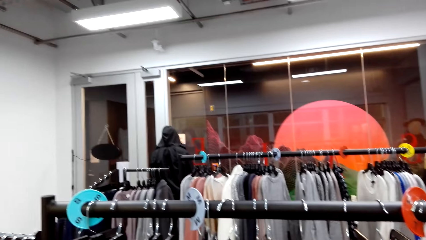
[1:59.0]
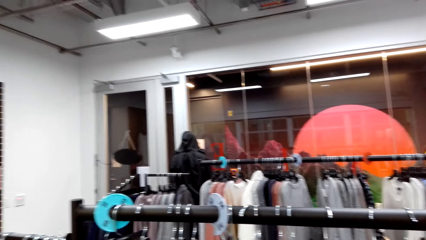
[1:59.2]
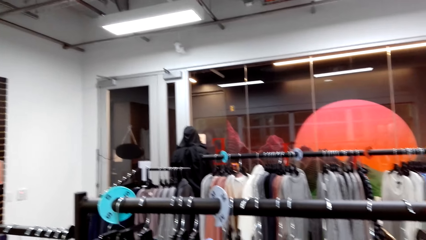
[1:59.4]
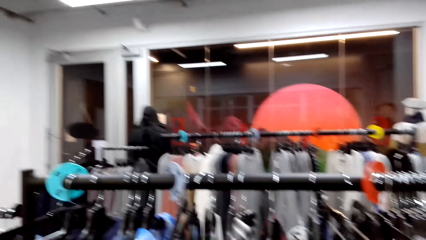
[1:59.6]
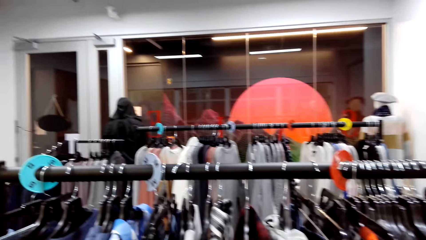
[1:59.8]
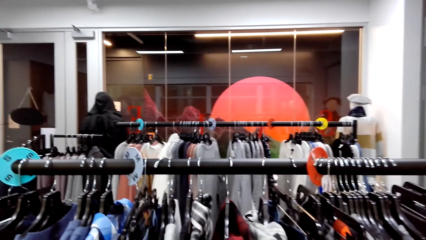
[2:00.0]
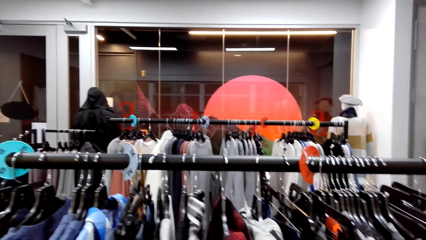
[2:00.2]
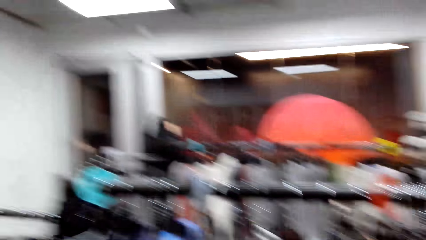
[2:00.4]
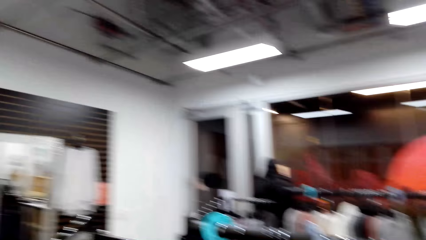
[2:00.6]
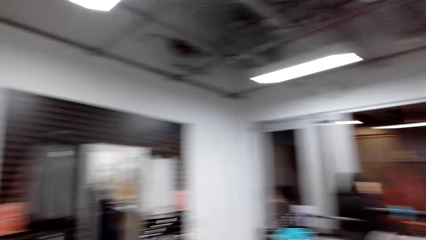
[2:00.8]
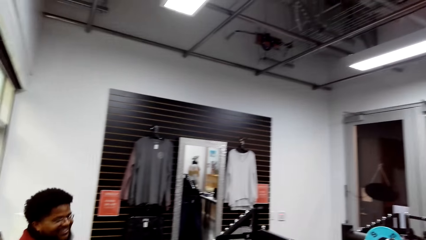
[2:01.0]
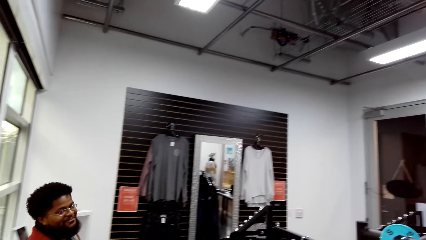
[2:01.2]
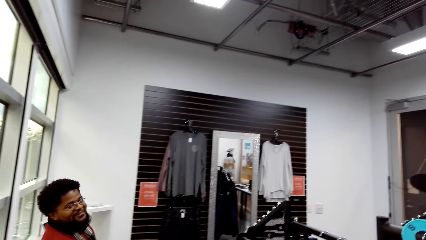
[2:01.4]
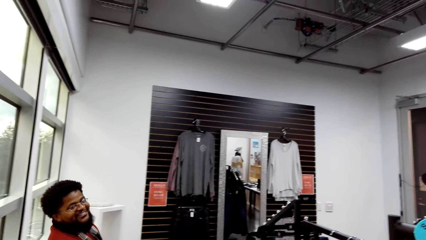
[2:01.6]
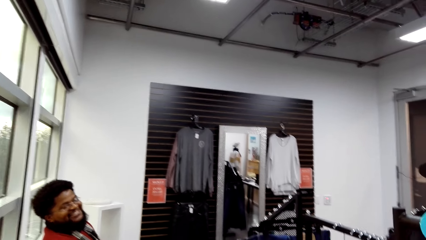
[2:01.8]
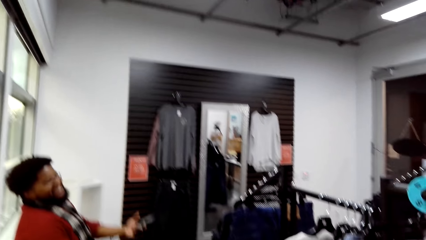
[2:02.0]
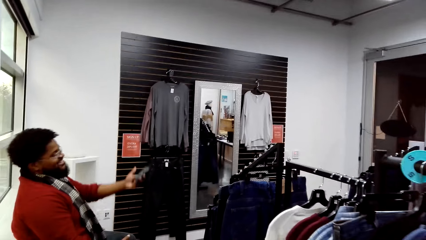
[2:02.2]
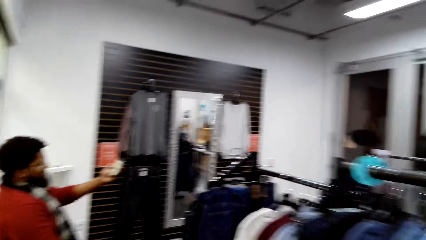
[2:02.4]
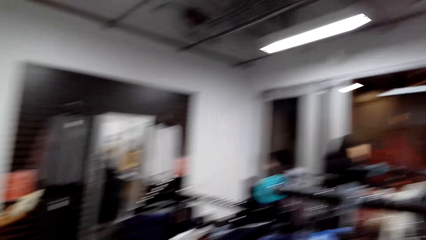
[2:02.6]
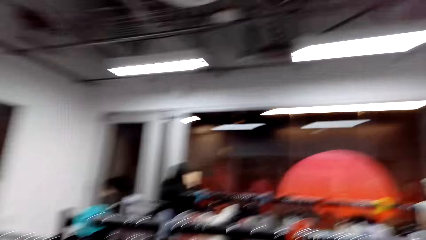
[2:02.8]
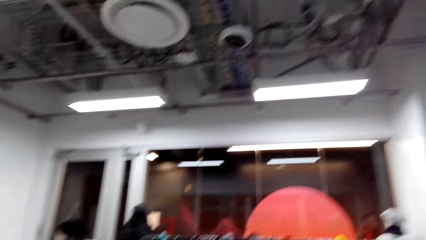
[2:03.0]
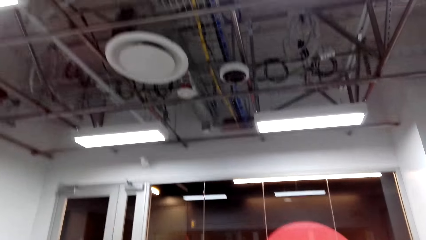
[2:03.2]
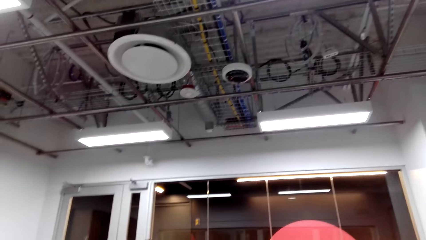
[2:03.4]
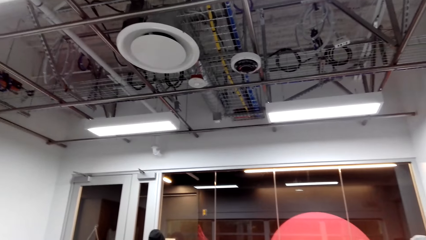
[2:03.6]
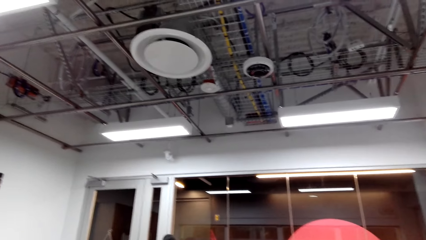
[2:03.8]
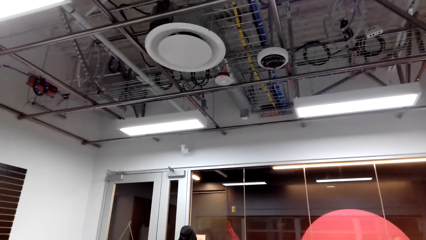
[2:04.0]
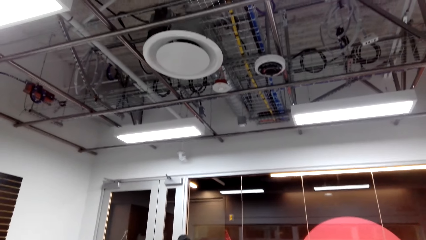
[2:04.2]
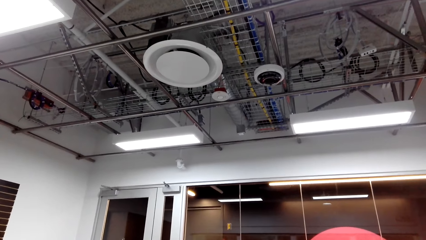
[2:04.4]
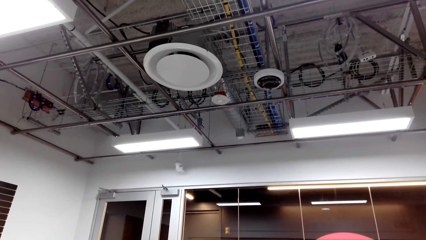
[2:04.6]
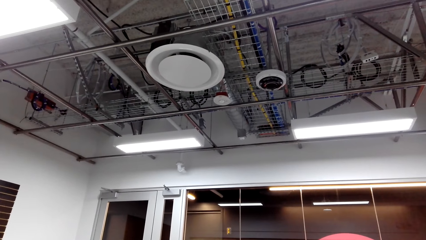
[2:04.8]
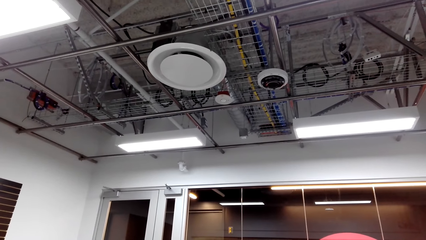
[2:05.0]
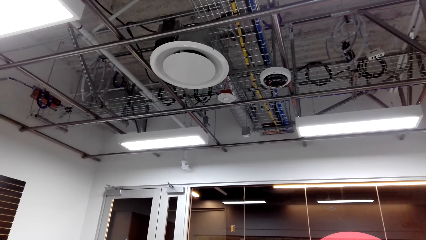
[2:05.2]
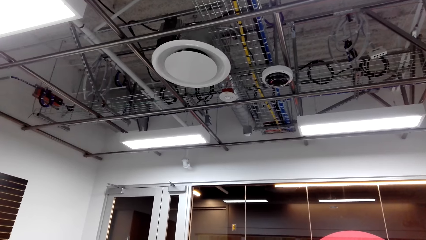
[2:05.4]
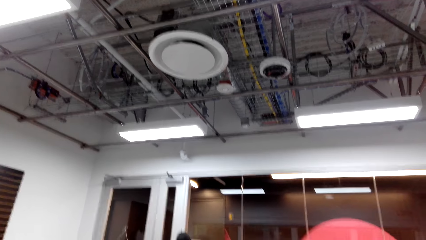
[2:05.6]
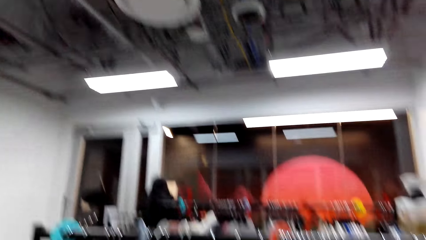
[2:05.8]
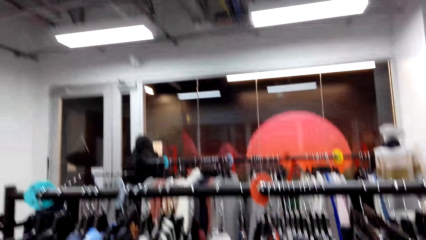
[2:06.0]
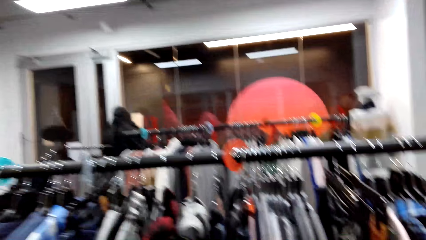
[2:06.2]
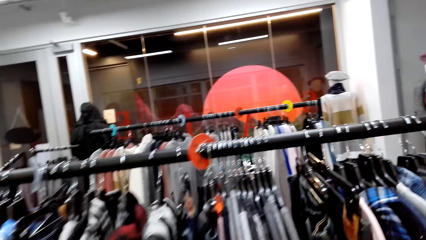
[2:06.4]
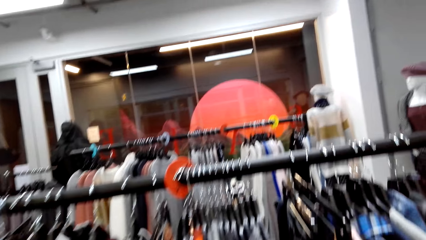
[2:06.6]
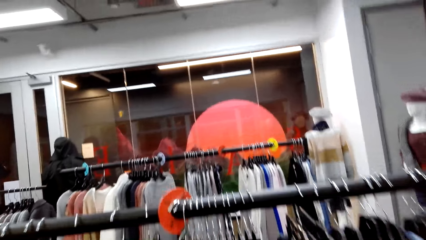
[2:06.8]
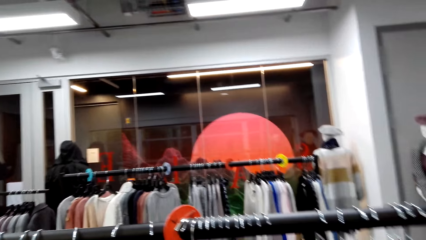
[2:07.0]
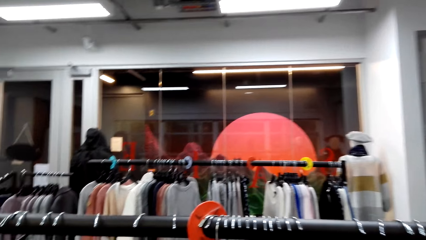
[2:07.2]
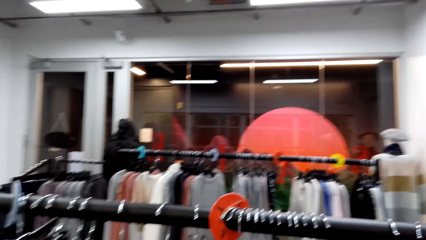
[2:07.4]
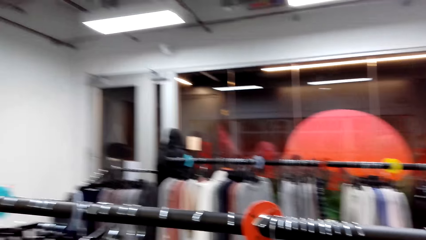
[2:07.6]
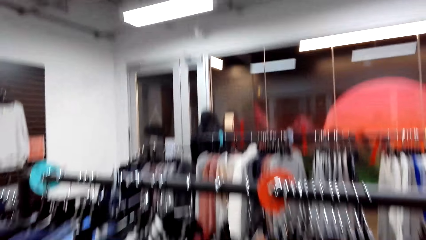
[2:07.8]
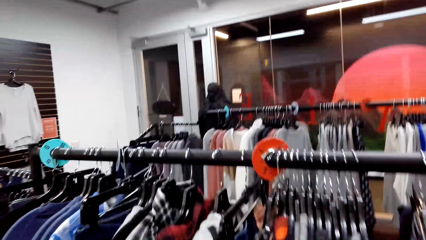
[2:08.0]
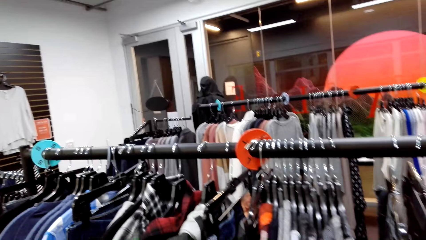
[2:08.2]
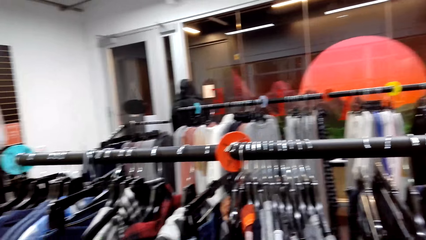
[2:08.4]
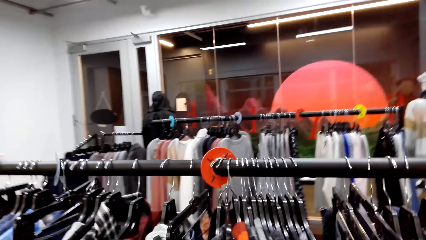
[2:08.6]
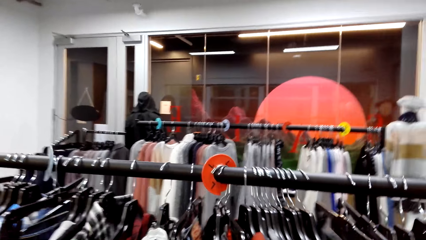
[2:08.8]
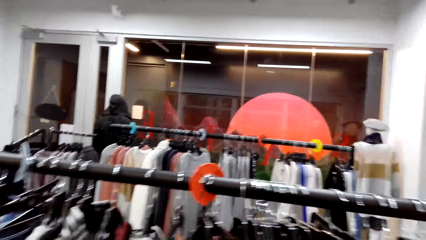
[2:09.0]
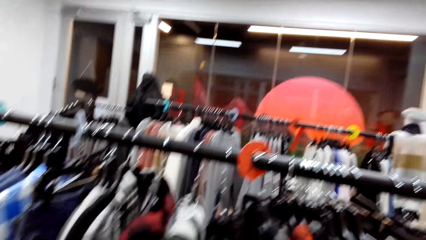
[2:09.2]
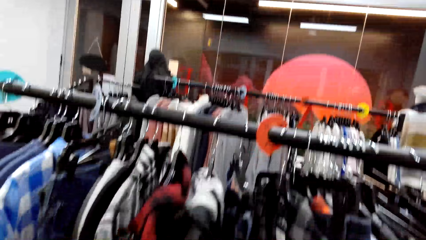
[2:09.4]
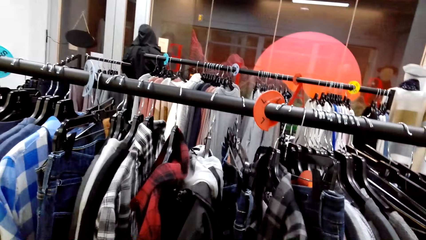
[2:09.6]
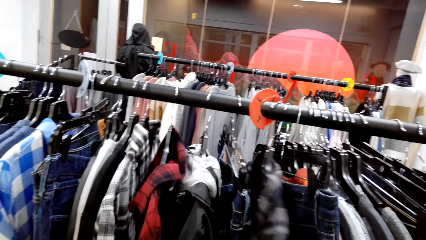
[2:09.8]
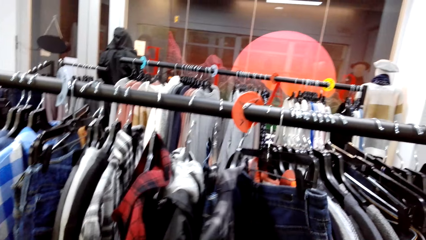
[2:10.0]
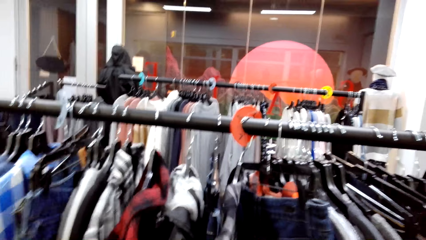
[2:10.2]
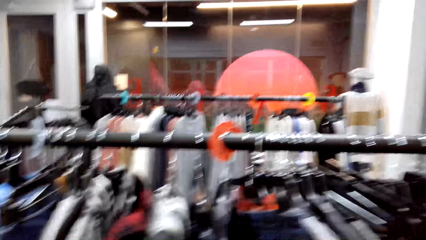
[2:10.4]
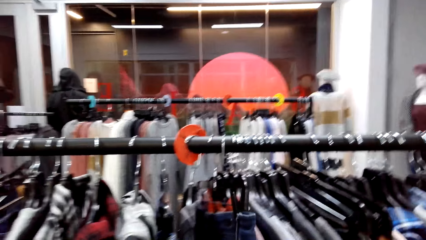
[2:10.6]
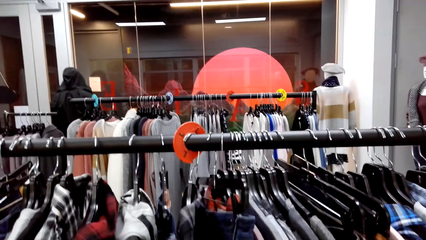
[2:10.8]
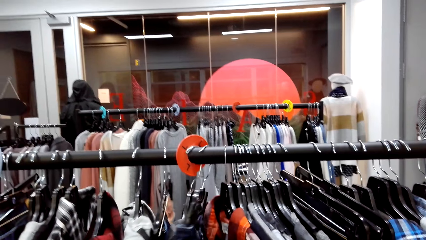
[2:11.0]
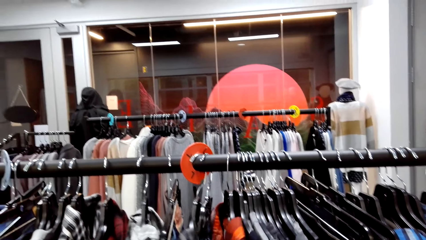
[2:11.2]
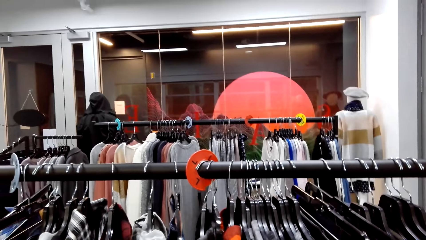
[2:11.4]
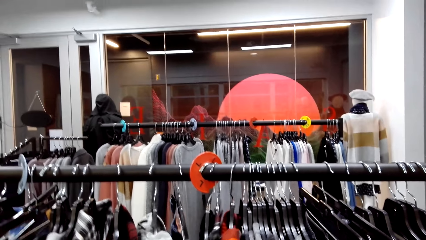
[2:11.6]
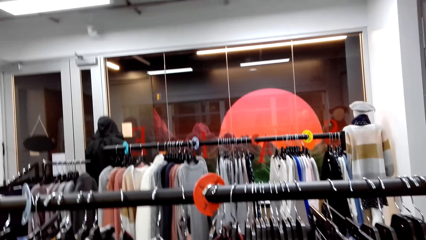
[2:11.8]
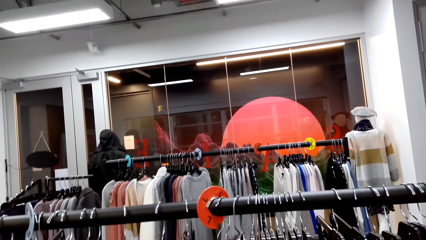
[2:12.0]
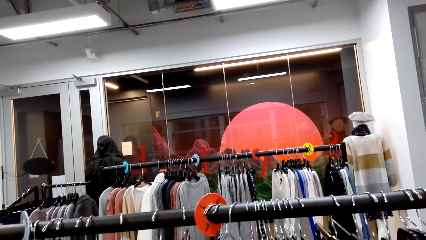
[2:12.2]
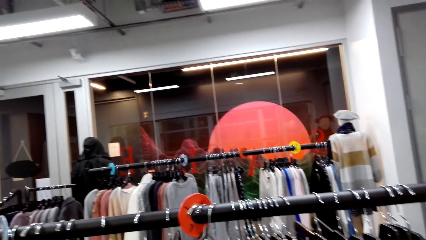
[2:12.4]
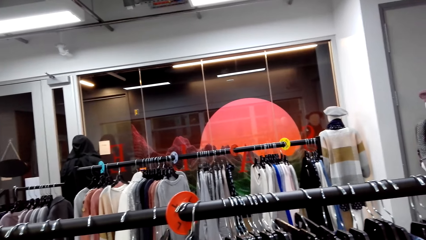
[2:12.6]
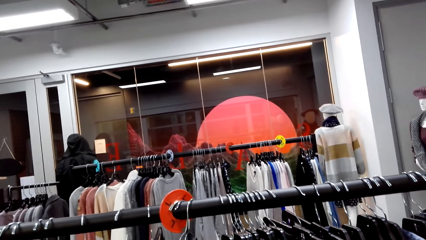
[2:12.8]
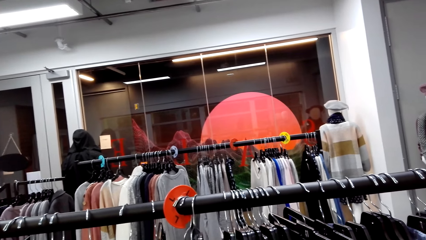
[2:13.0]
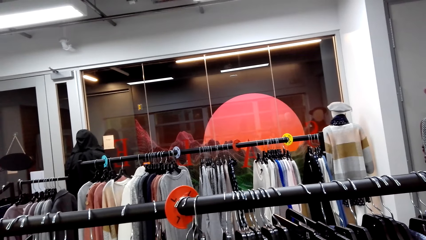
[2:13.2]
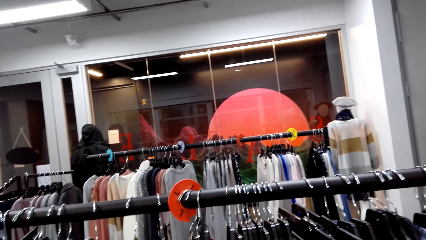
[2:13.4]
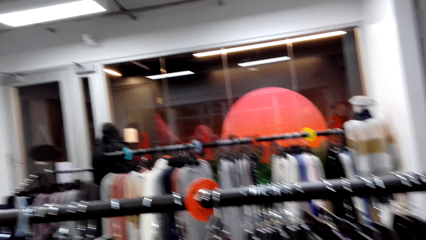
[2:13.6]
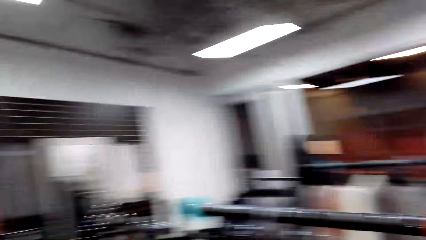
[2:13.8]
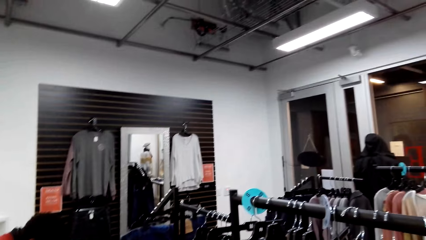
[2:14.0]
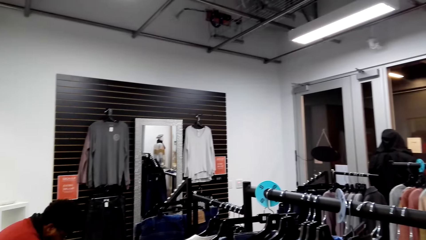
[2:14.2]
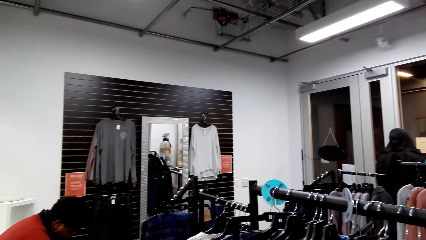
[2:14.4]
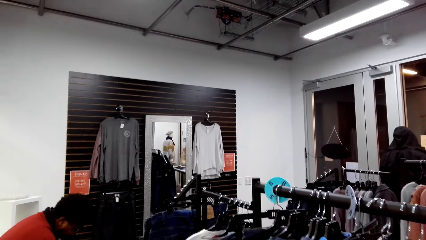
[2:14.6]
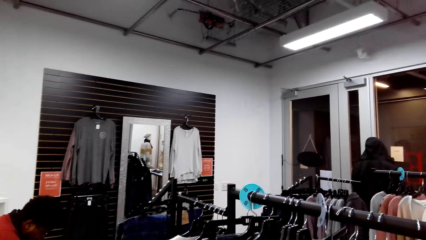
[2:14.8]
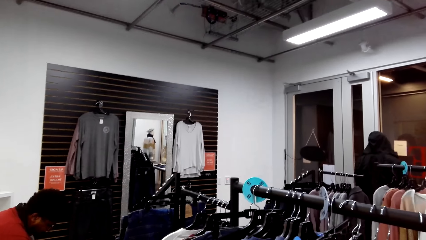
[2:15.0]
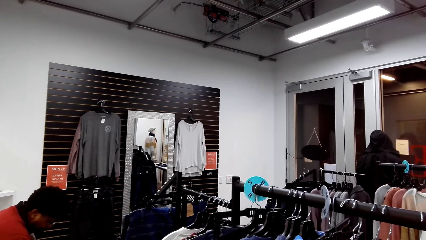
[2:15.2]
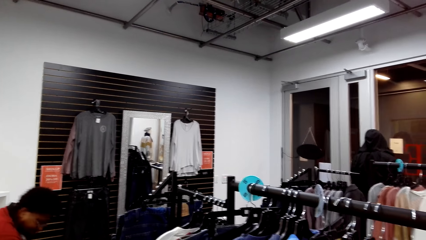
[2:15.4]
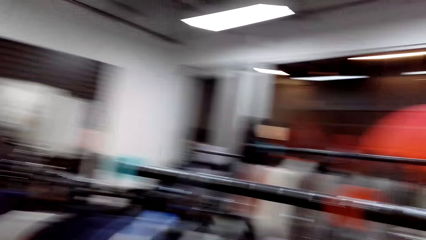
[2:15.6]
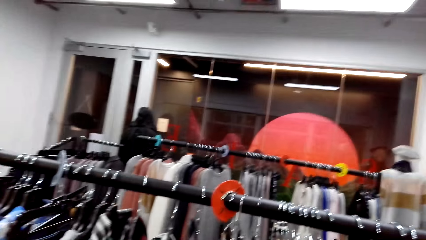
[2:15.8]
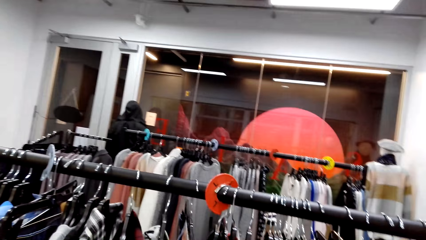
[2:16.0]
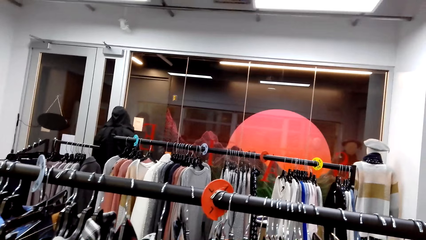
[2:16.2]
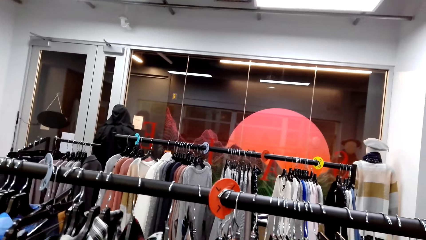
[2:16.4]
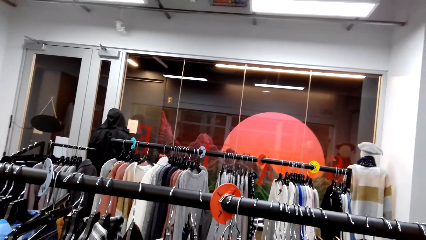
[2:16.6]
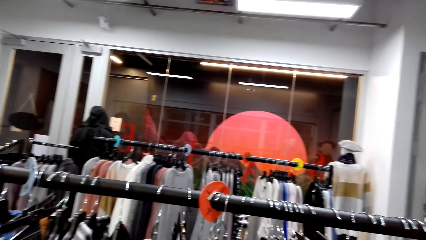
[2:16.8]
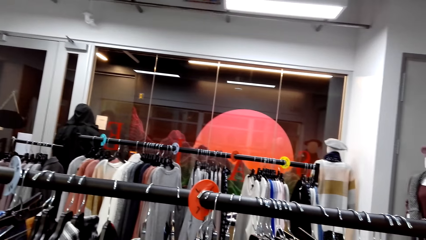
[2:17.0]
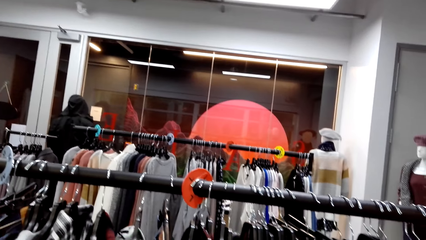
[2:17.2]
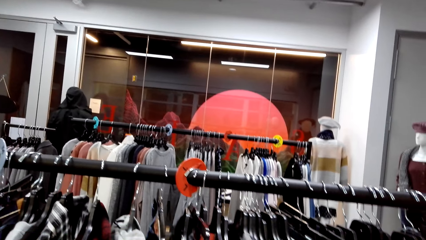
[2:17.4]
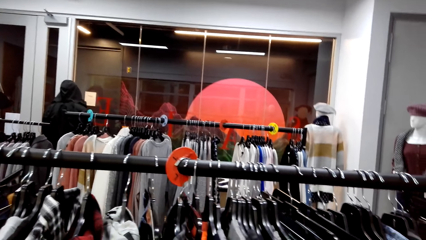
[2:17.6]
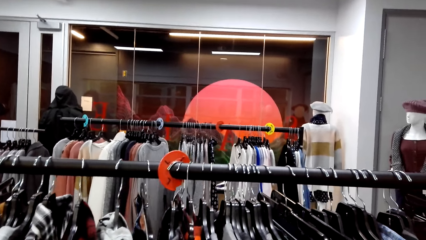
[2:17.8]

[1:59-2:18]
The camera wearer looks around. They check clothes on the display rack. They look around.
